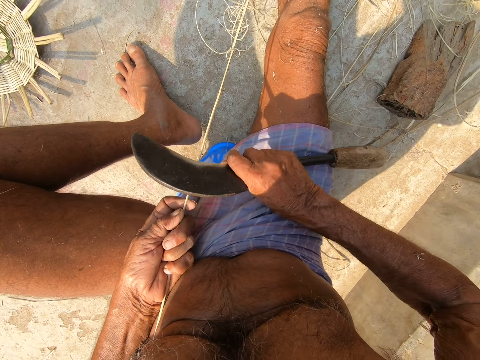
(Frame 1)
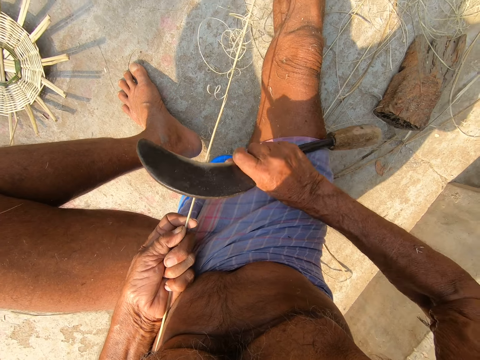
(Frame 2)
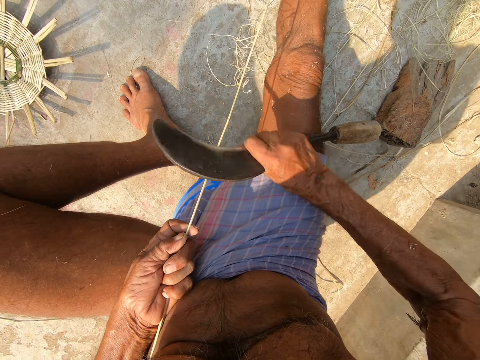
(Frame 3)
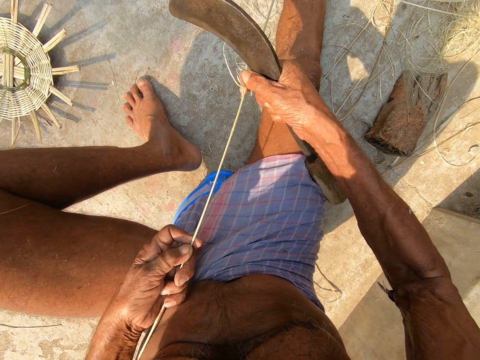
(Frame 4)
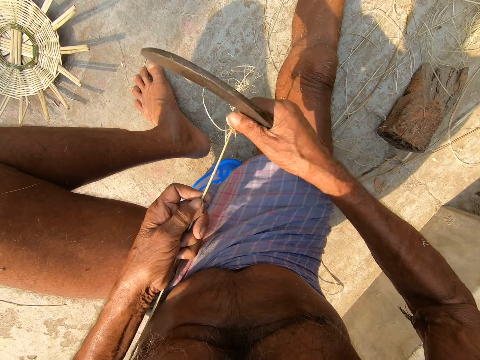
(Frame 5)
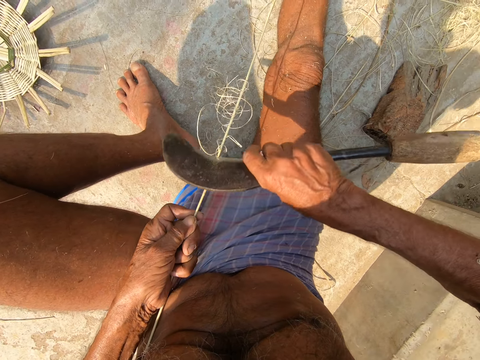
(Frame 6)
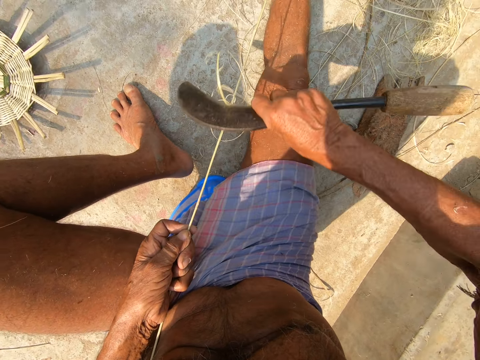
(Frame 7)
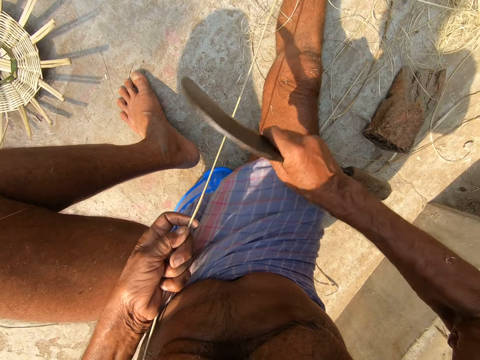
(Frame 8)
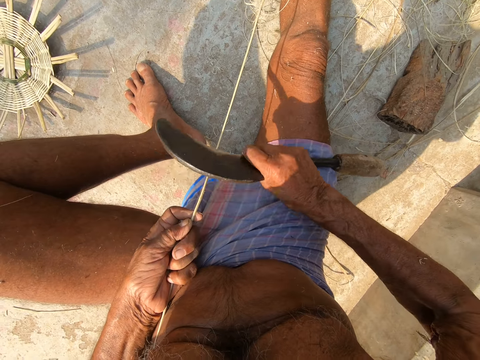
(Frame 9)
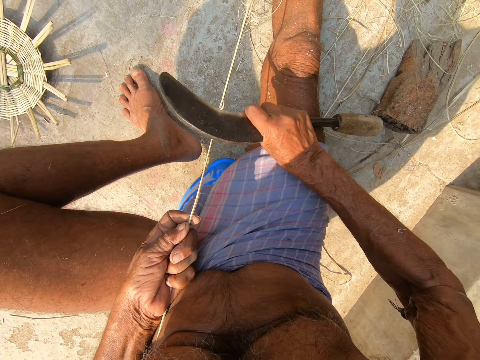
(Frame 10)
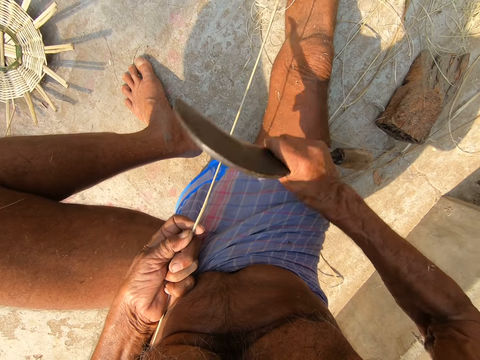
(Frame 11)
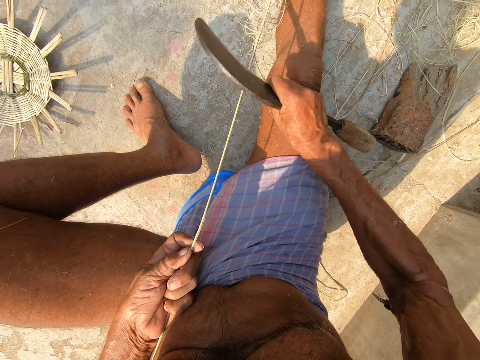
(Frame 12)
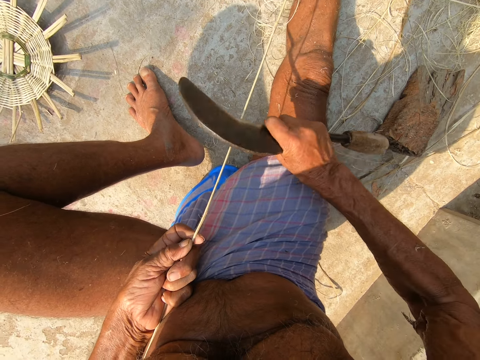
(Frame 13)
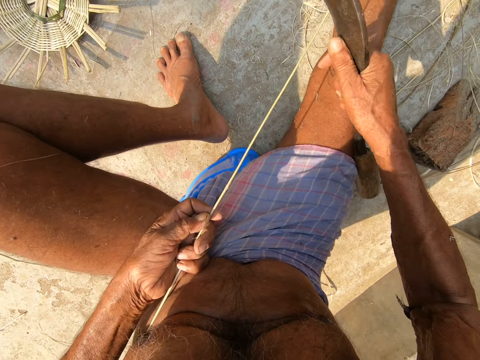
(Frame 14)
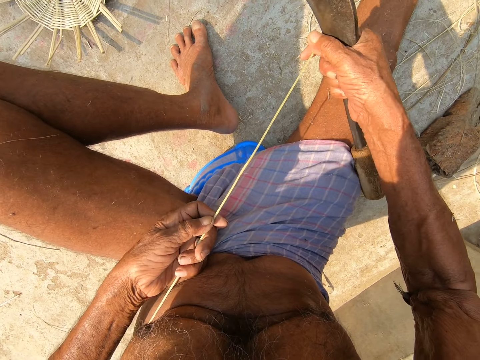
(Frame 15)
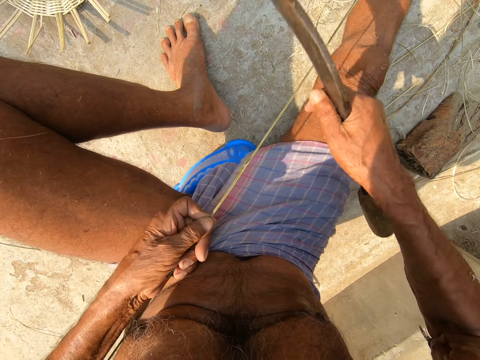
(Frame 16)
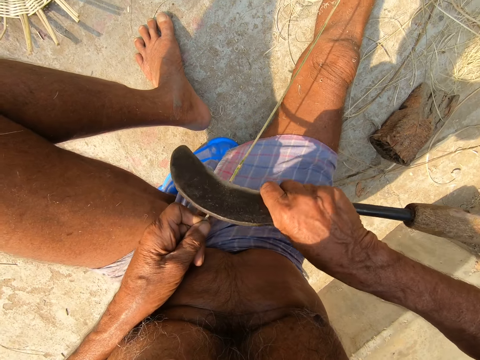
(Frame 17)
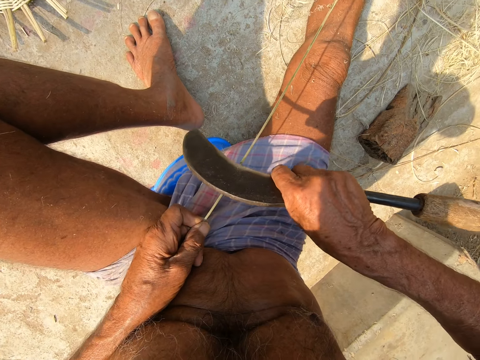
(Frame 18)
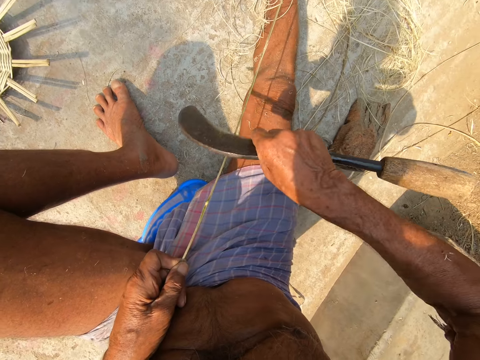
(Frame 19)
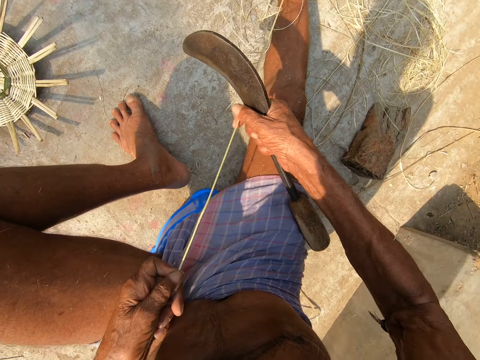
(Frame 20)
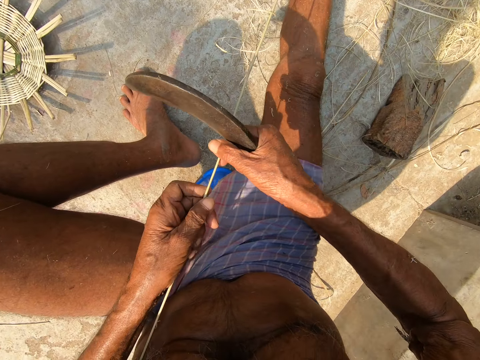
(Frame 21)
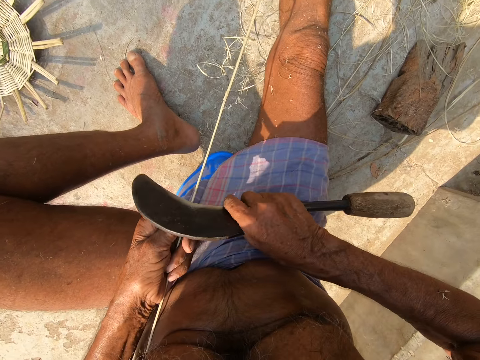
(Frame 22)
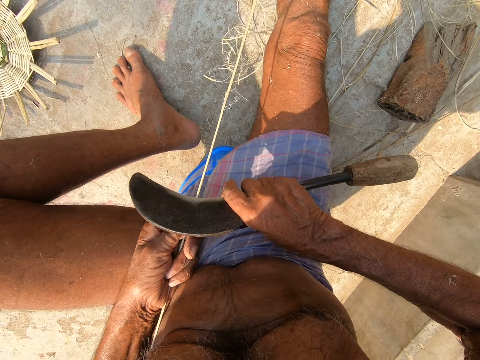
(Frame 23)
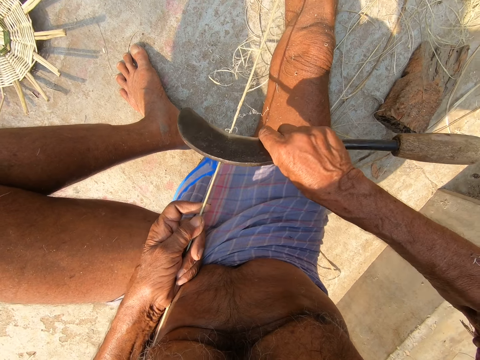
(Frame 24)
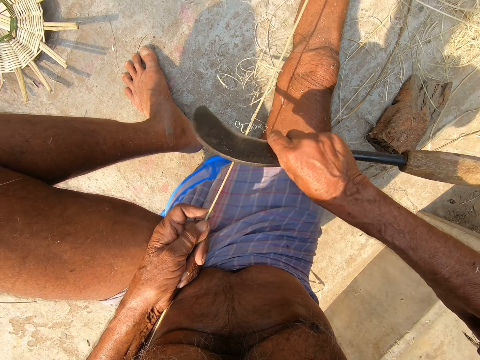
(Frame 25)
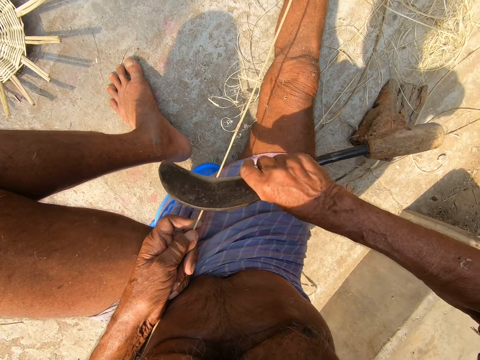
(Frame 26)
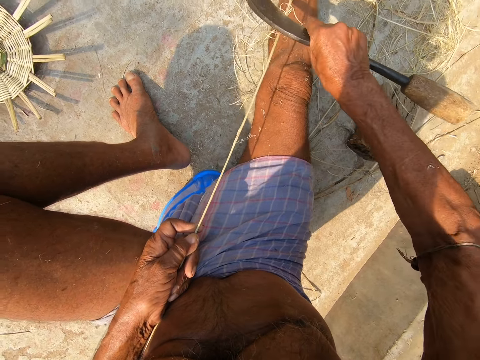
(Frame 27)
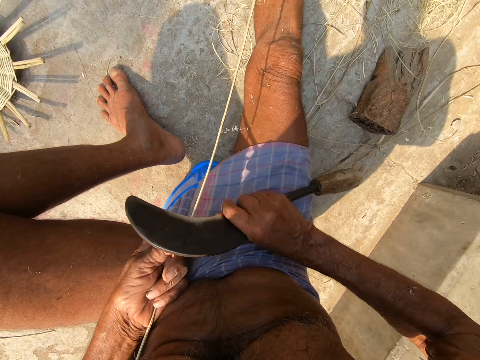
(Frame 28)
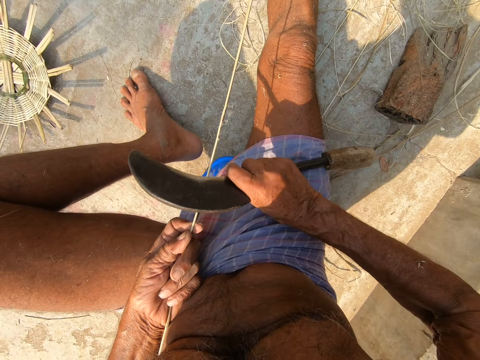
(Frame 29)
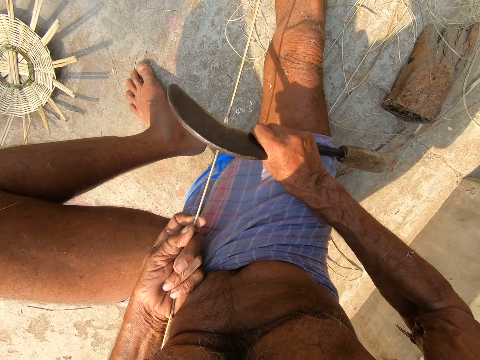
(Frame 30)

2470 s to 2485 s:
The camera wearer moves his left hand forward. He sharpens a stick. He moves his left hand forward. He sharpens the stick.

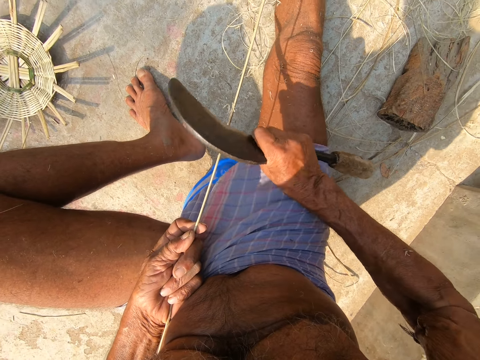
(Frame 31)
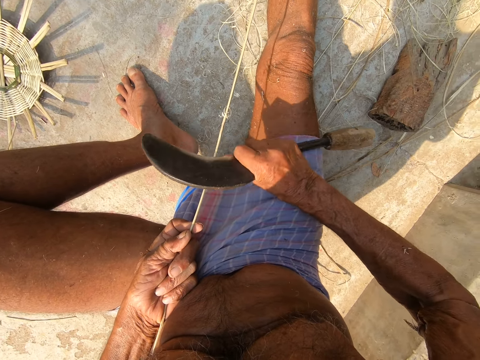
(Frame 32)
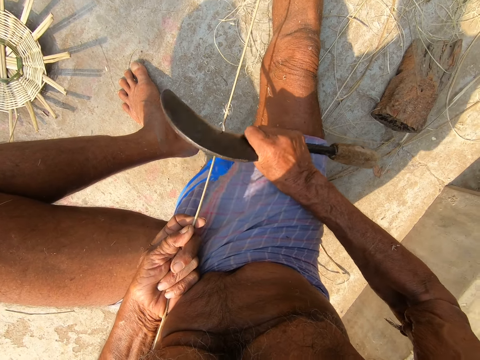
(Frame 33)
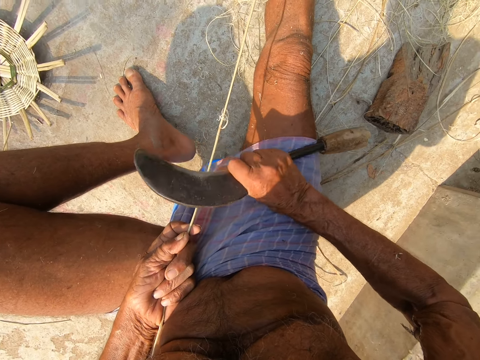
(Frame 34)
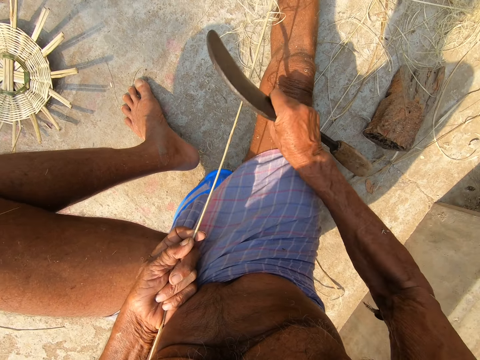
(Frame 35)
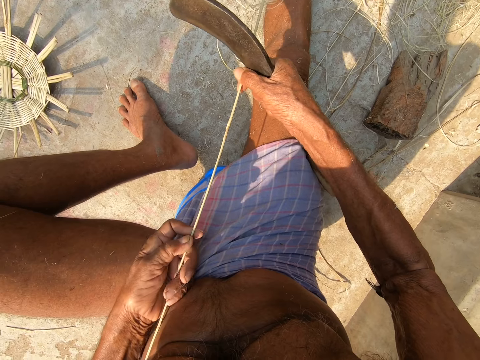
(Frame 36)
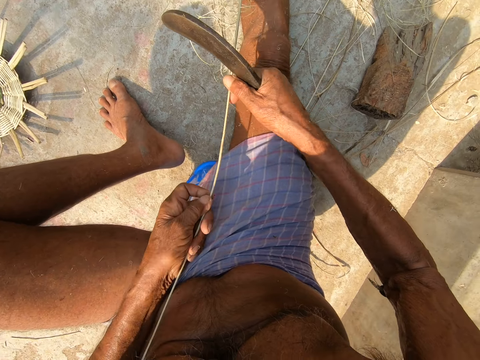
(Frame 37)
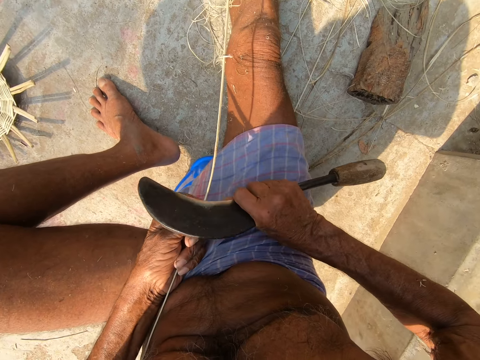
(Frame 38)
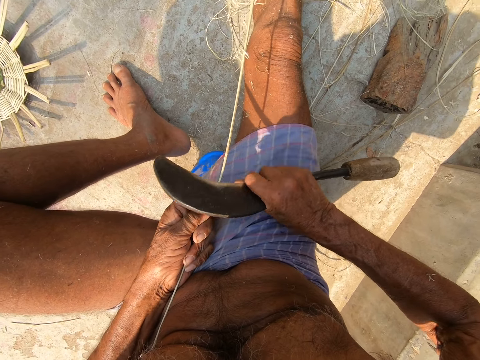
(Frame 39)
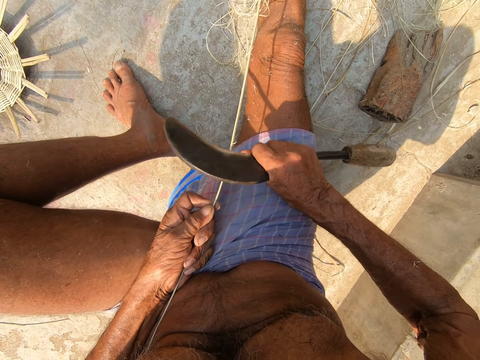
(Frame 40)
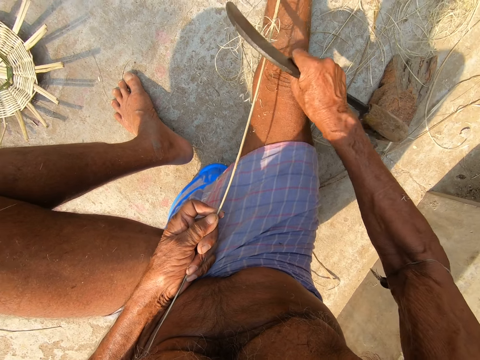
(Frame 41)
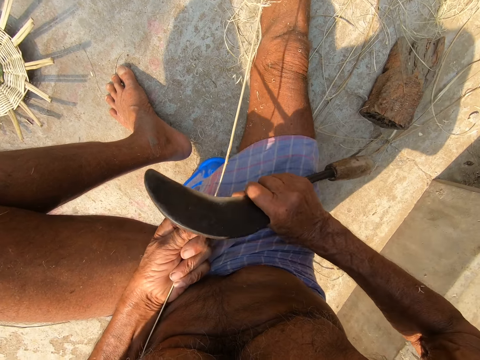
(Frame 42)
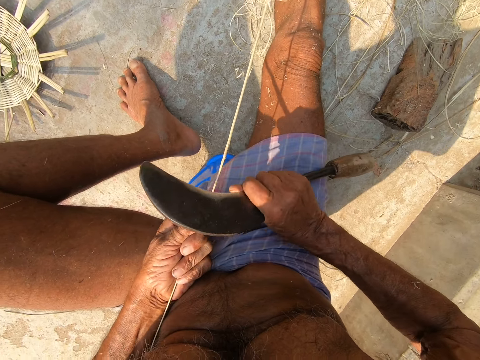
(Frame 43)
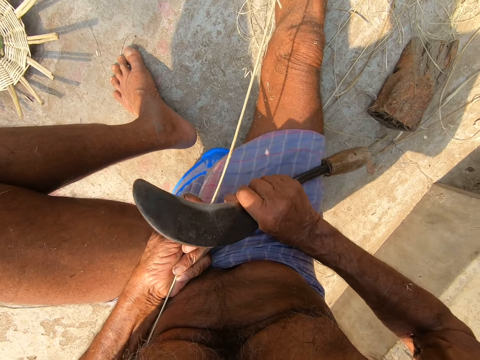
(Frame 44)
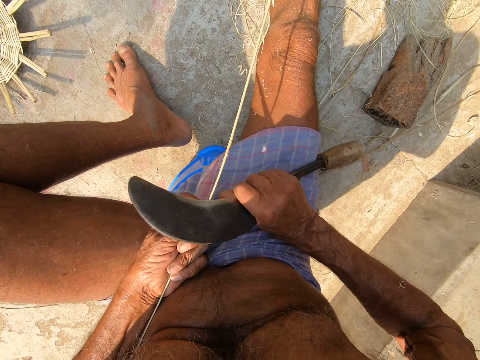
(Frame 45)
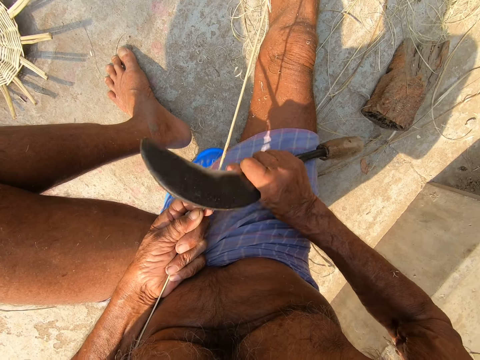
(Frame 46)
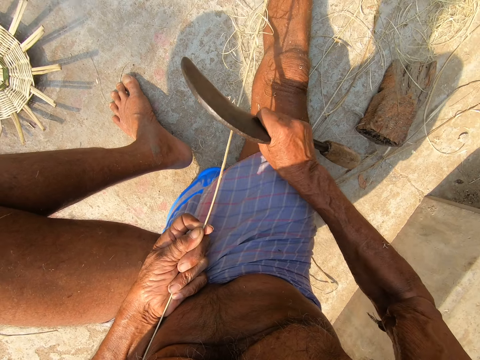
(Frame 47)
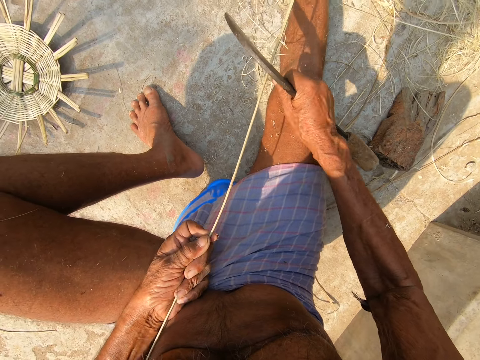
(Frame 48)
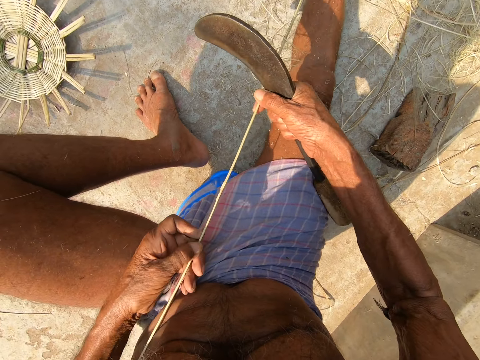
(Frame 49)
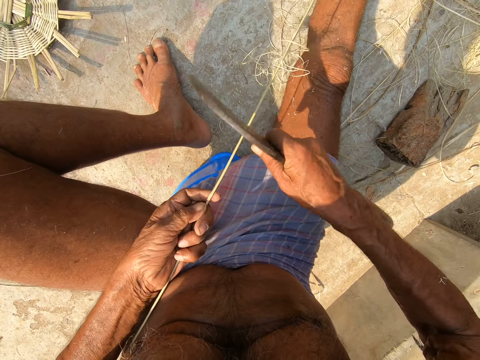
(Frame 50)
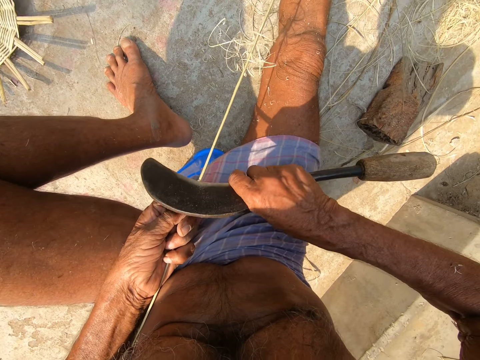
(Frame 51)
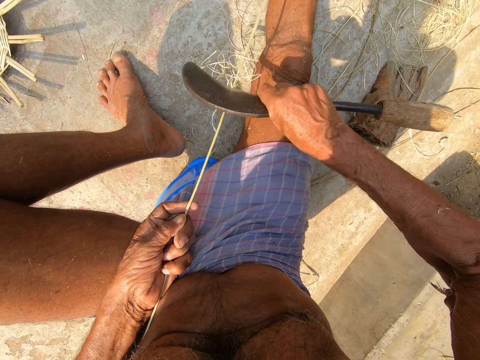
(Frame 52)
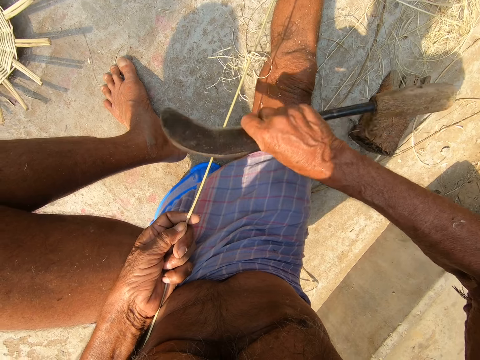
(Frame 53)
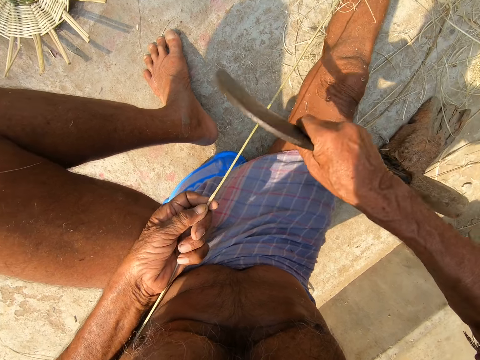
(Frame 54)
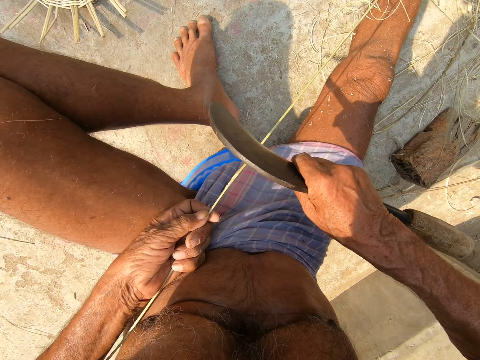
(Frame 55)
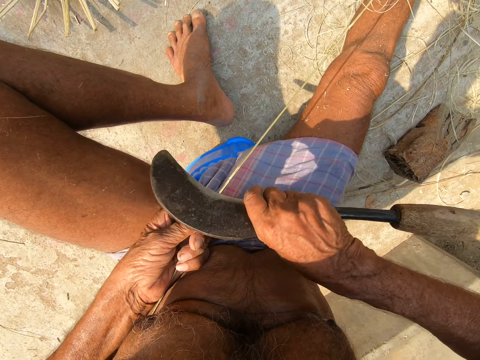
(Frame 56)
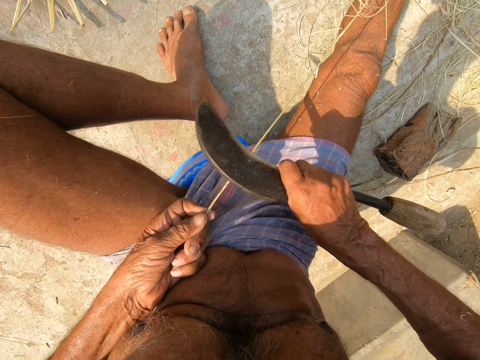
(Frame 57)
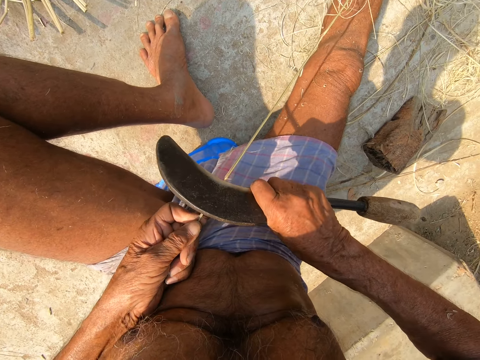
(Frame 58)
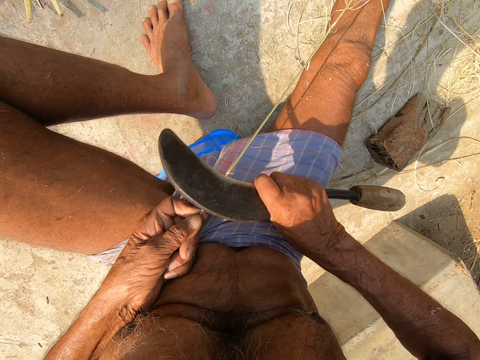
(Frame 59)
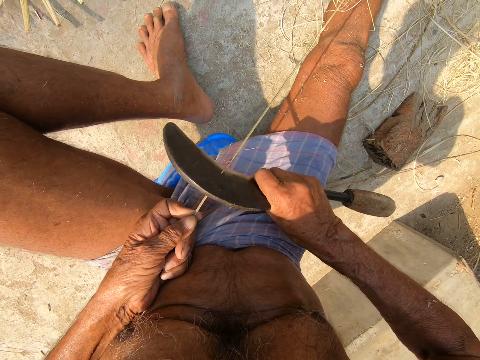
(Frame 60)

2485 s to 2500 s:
The camera wearer moves his left hand forward. He sharpens a stick. He moves his left hand forward. He sharpens the stick.
